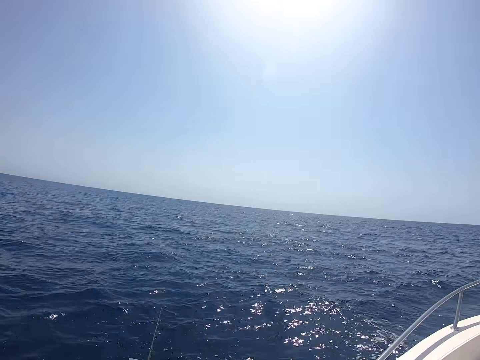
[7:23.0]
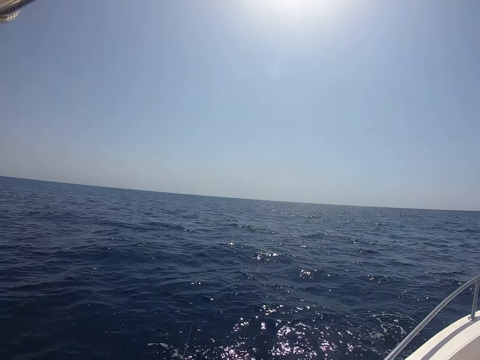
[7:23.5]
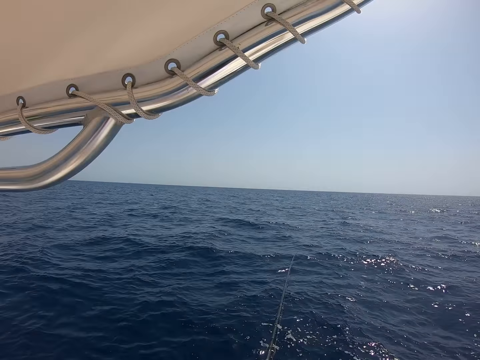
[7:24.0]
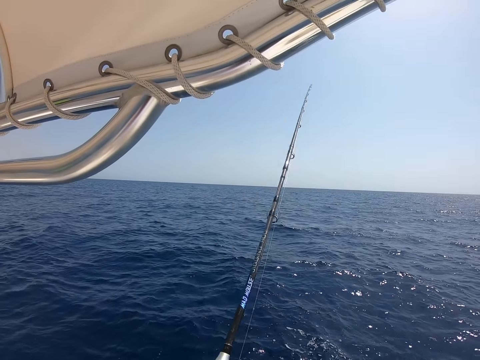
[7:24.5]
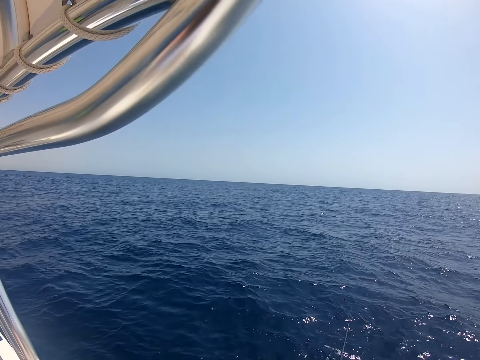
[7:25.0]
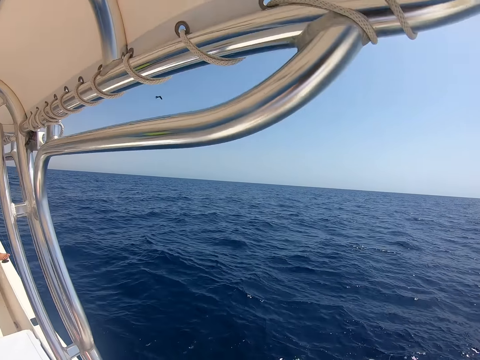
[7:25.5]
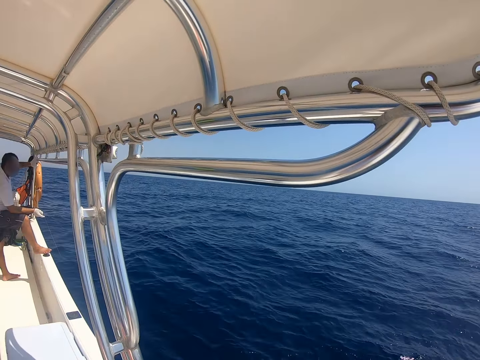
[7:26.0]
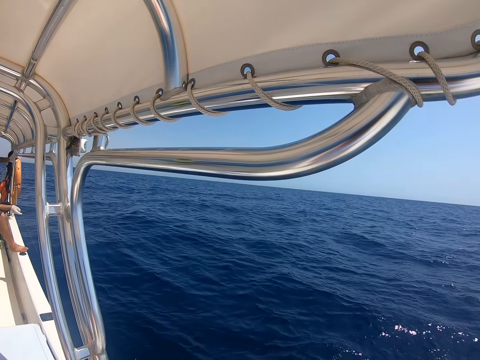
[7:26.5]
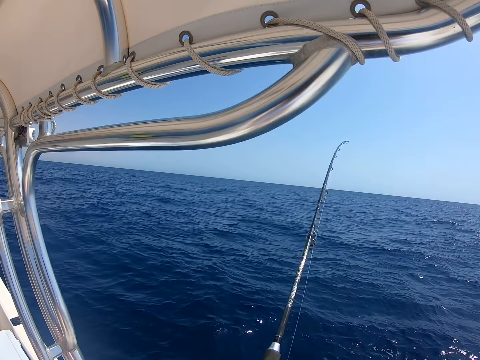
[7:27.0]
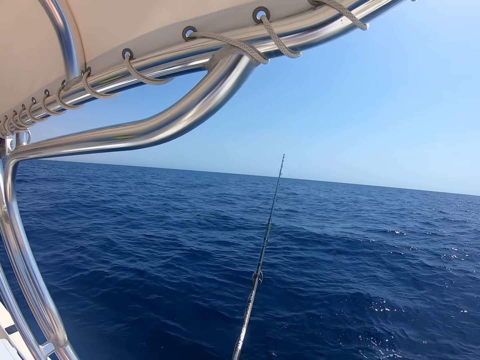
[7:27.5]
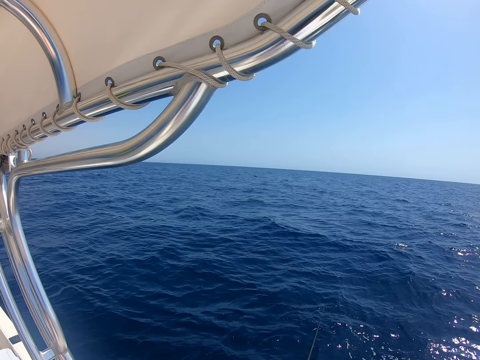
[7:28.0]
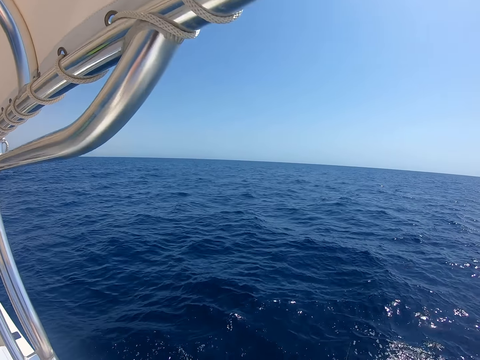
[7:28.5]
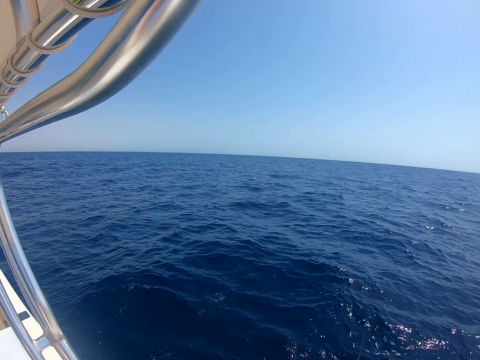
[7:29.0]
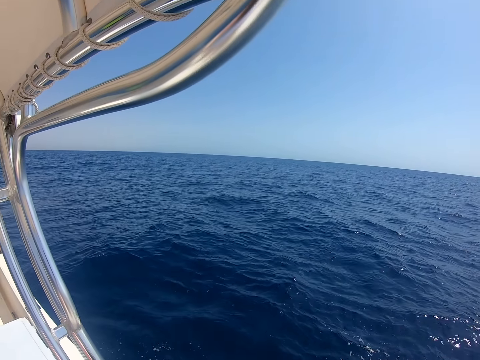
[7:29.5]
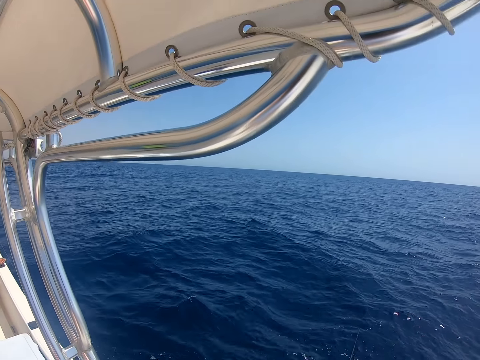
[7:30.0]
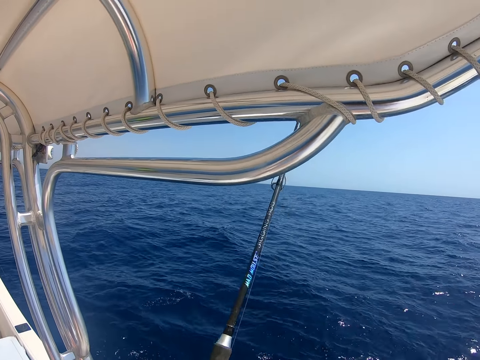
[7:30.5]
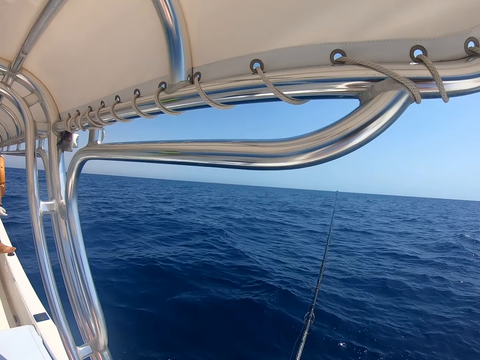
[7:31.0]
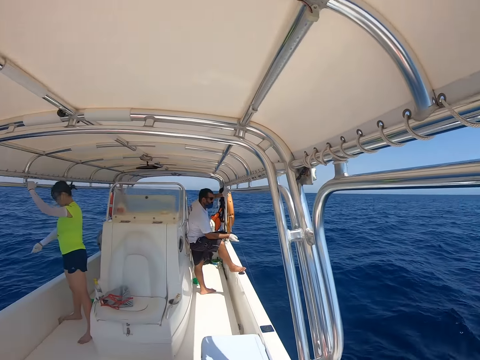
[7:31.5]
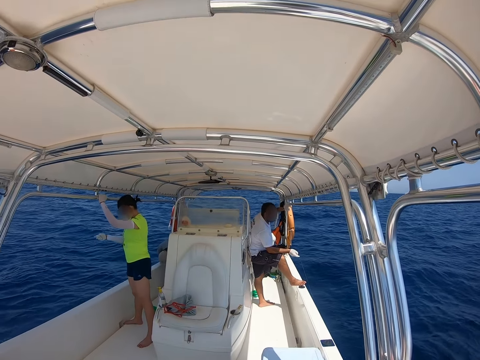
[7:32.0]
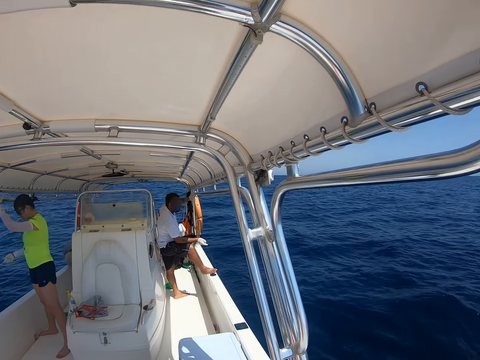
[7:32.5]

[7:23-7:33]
A man holds the string.

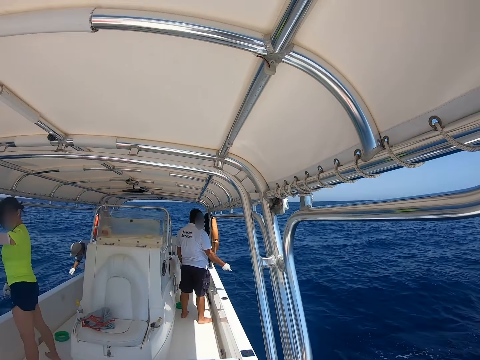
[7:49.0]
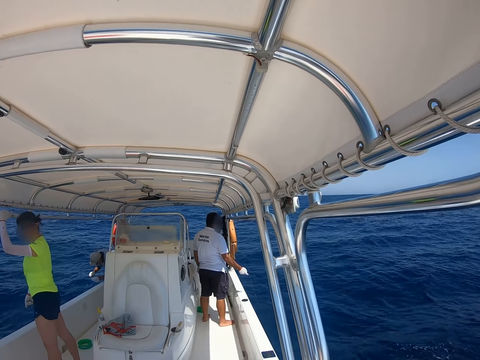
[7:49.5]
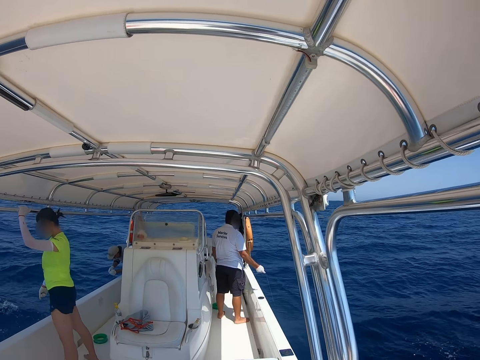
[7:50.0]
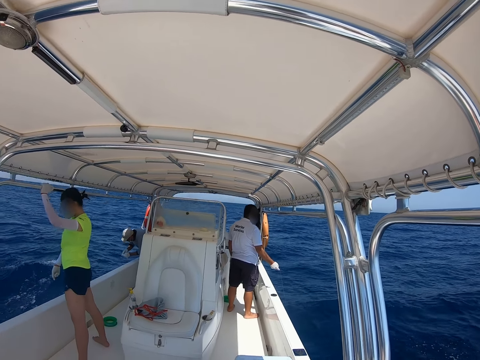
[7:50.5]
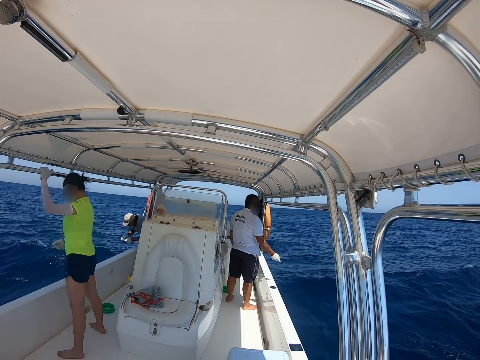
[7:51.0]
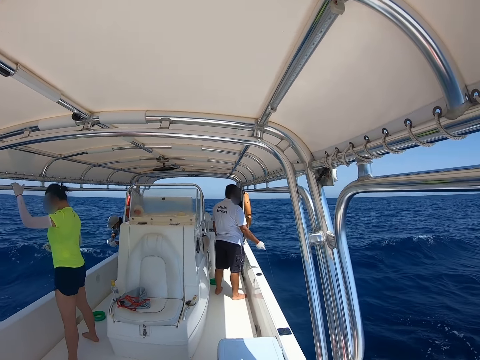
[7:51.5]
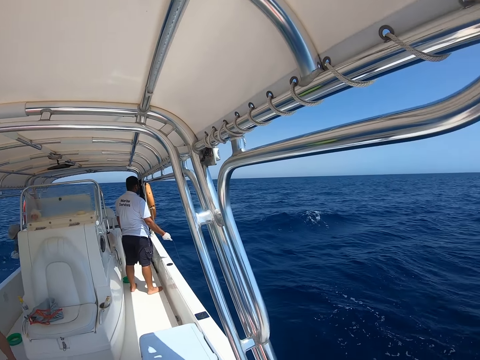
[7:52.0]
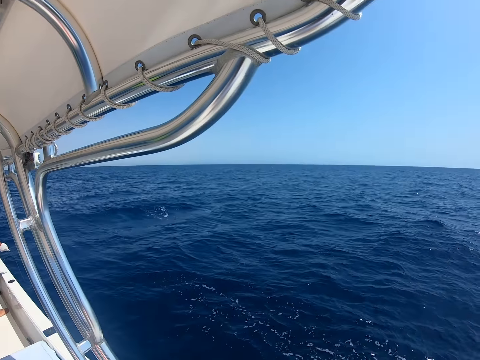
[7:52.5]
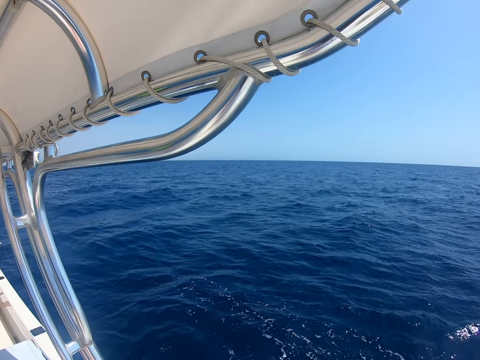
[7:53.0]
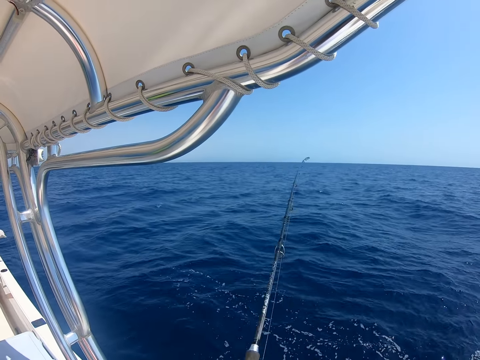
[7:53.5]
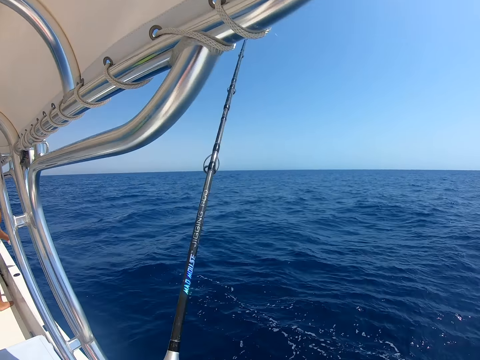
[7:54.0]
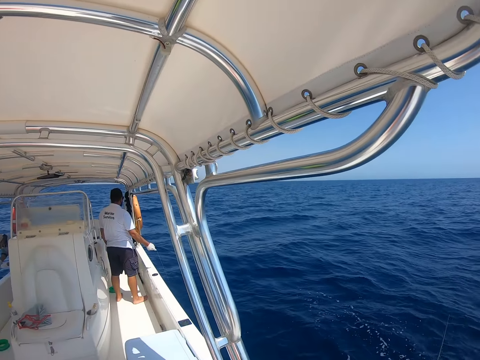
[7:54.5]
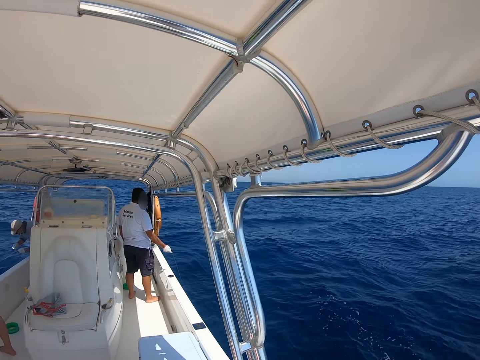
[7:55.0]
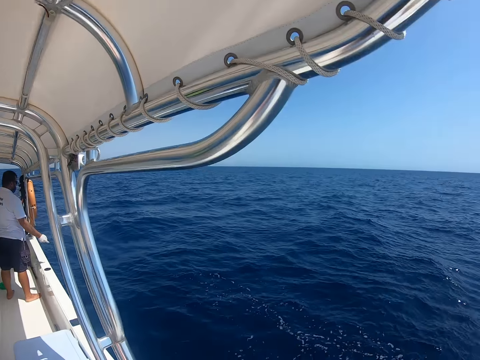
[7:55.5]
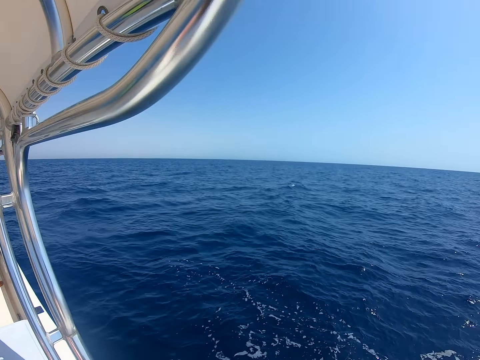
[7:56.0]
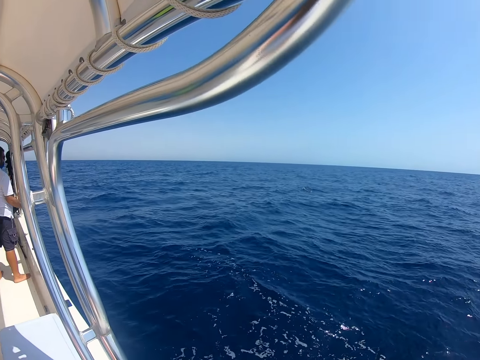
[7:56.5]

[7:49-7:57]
A man fixes the hook.

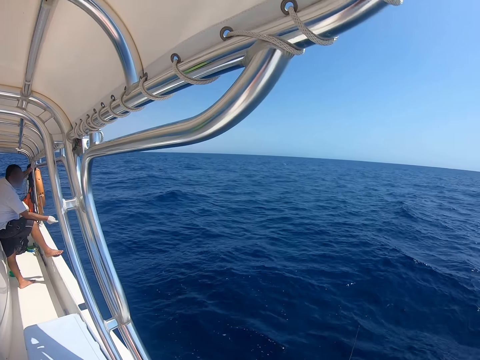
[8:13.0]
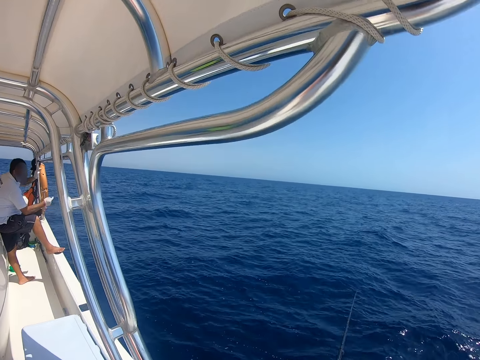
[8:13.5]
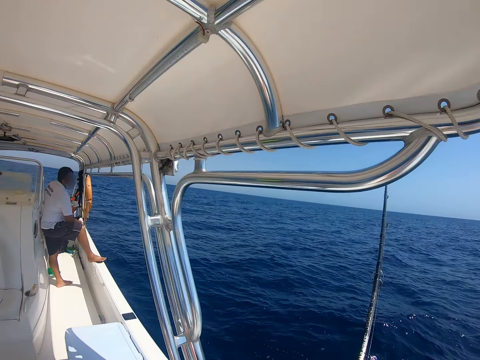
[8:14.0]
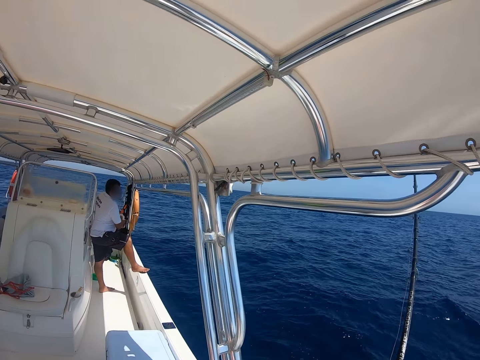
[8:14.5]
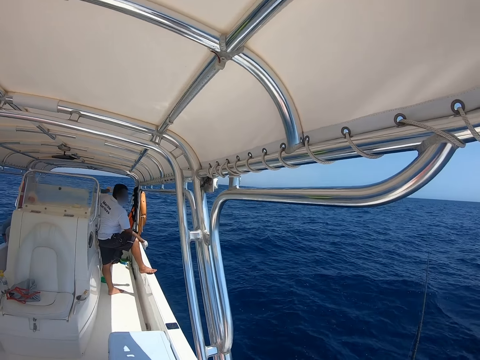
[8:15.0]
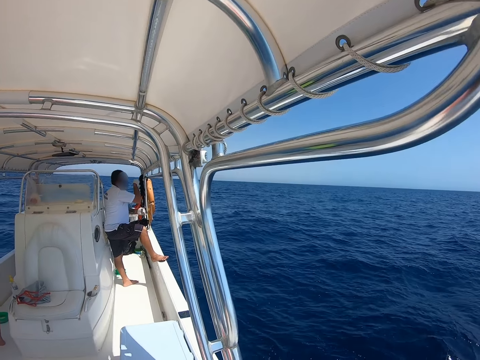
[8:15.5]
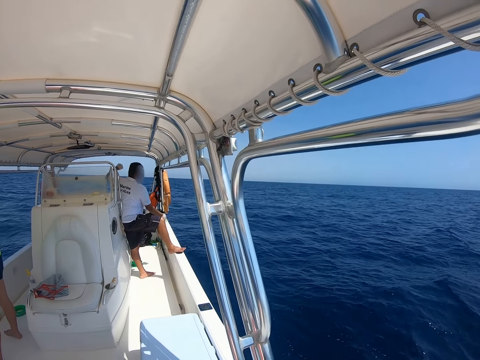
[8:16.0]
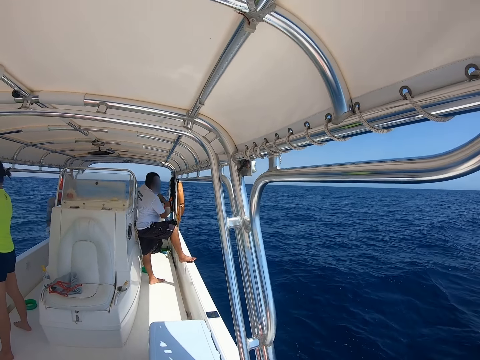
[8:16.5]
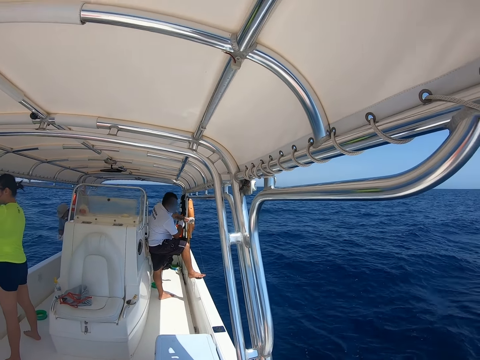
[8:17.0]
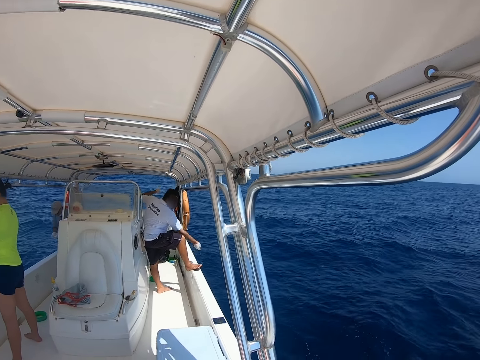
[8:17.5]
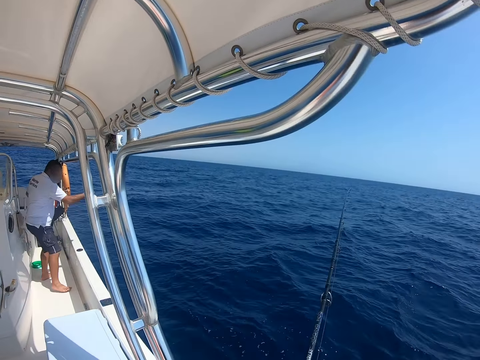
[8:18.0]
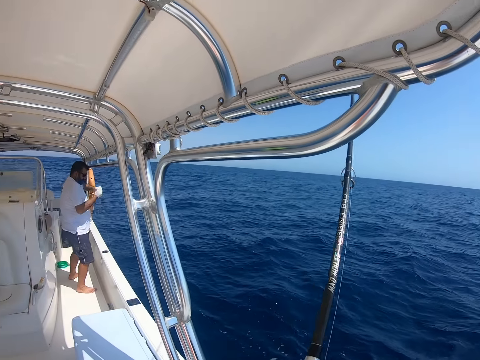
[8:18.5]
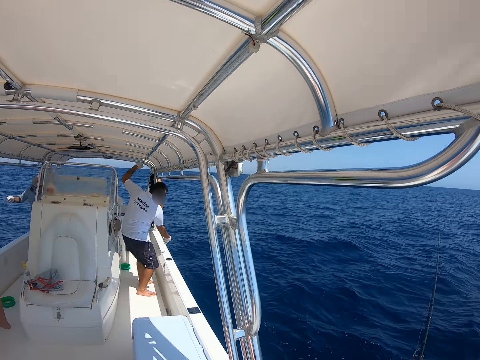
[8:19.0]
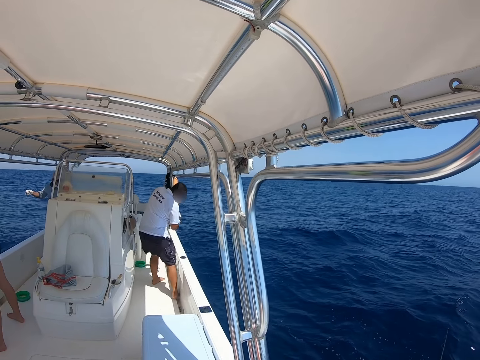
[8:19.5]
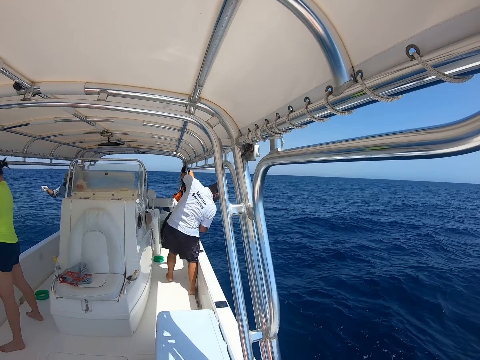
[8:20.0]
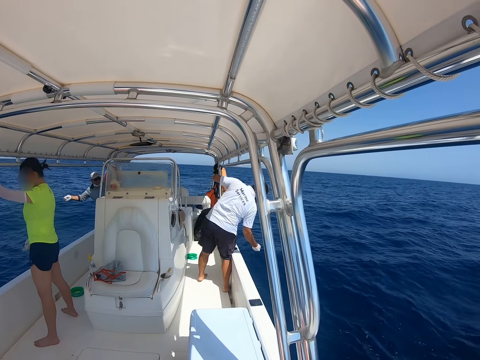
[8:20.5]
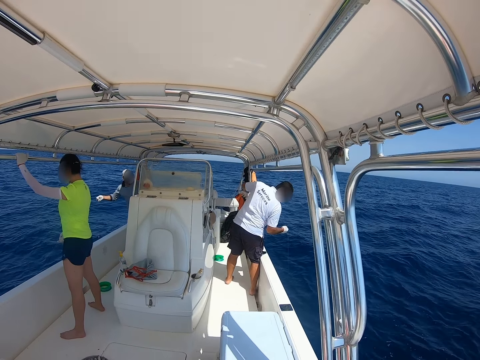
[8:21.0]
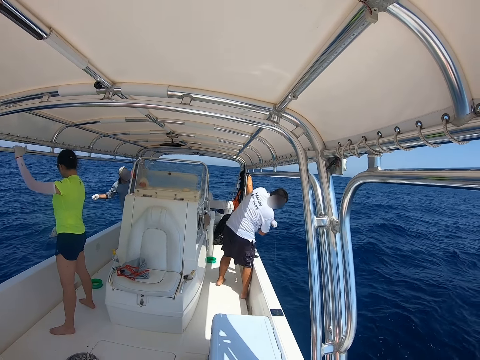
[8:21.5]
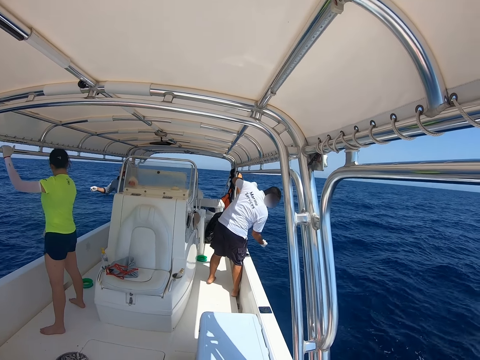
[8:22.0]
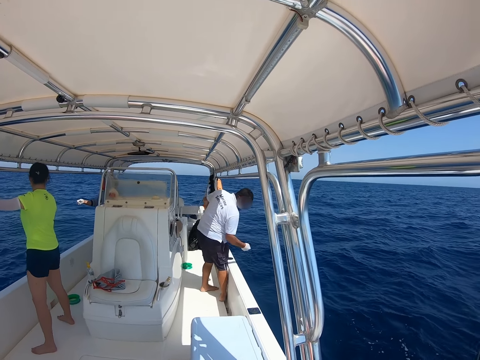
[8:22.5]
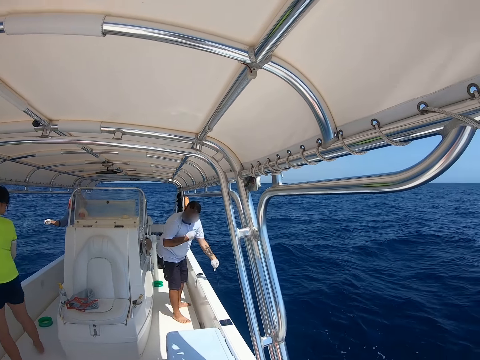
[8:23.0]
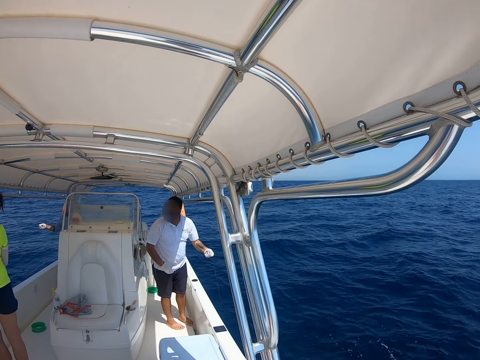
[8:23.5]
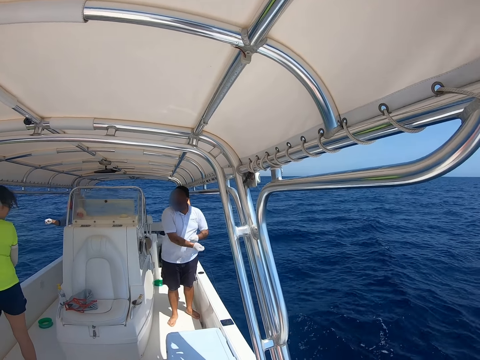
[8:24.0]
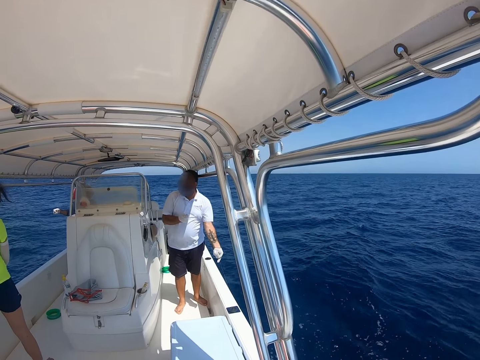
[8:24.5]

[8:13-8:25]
A person pulls the rope from the ocean.
